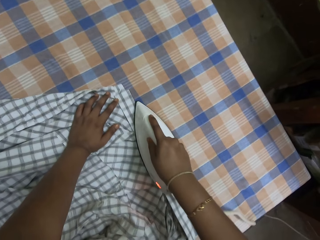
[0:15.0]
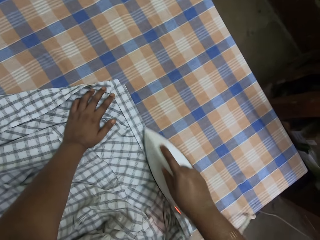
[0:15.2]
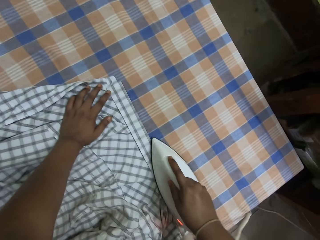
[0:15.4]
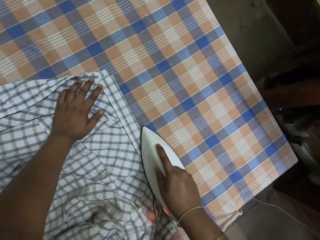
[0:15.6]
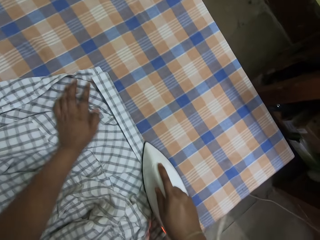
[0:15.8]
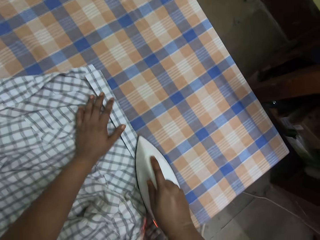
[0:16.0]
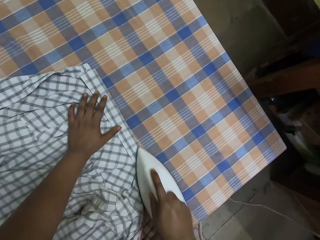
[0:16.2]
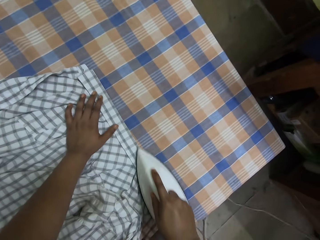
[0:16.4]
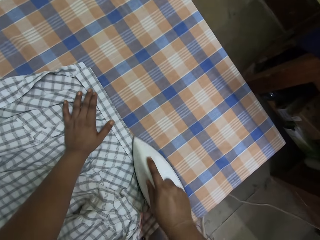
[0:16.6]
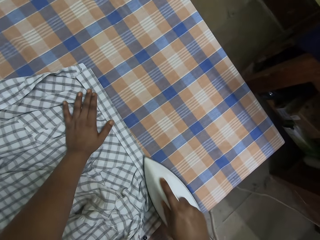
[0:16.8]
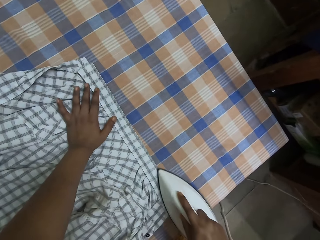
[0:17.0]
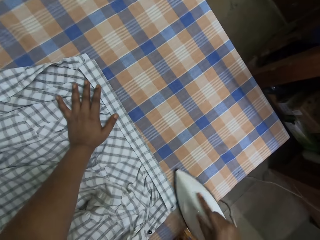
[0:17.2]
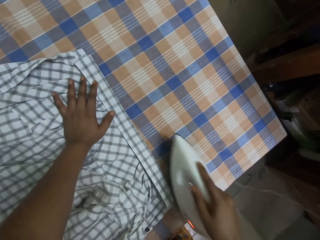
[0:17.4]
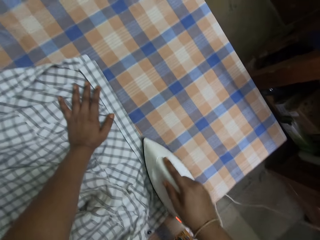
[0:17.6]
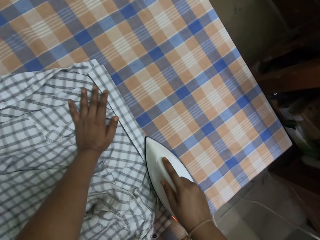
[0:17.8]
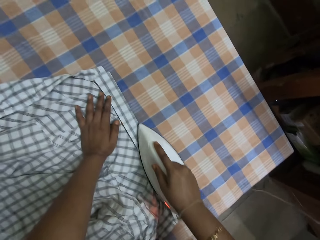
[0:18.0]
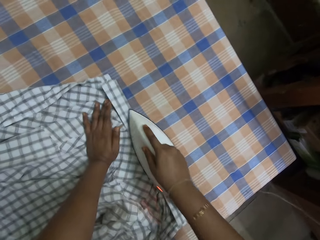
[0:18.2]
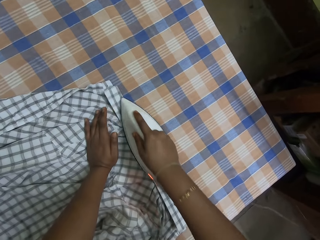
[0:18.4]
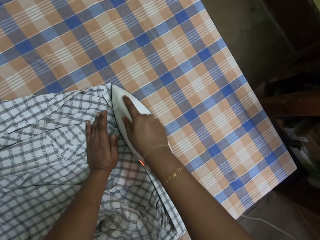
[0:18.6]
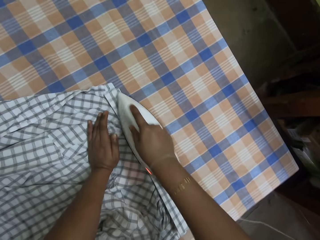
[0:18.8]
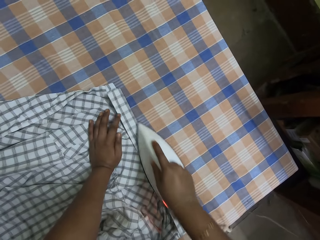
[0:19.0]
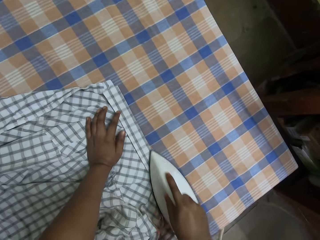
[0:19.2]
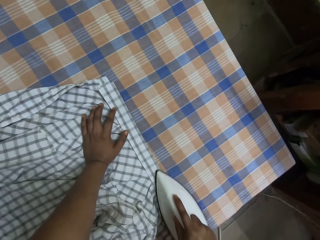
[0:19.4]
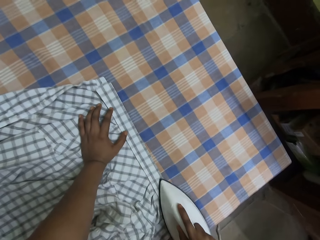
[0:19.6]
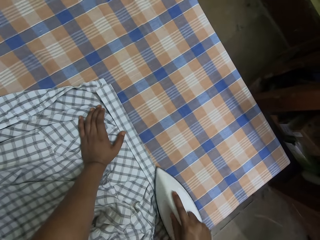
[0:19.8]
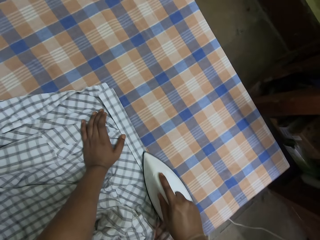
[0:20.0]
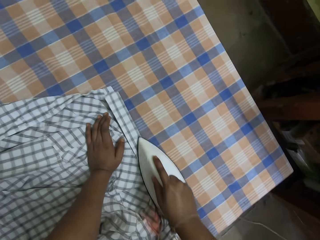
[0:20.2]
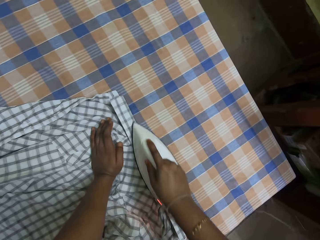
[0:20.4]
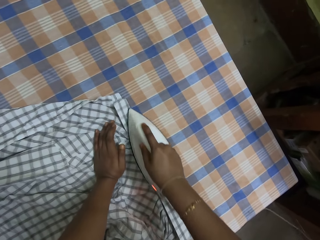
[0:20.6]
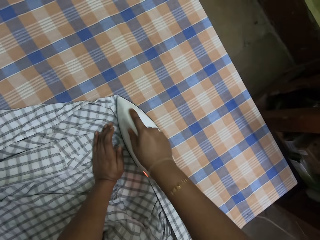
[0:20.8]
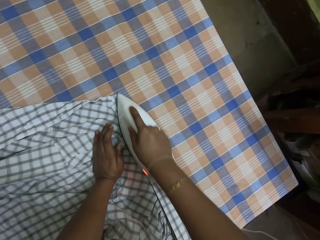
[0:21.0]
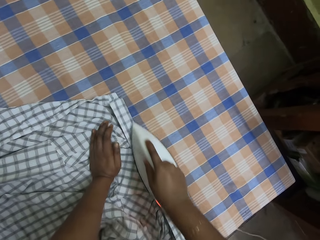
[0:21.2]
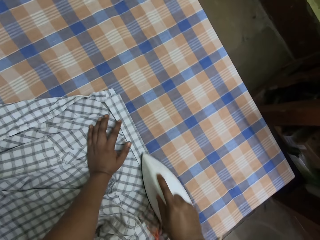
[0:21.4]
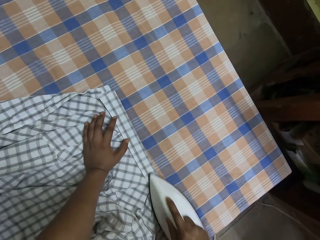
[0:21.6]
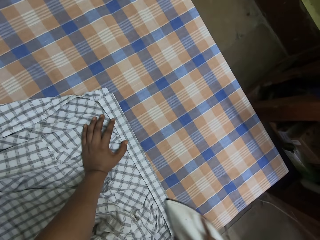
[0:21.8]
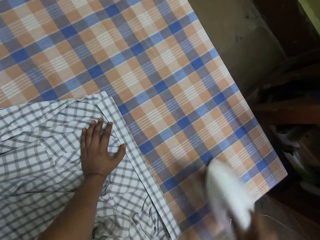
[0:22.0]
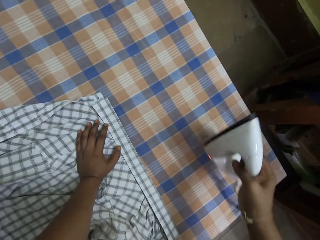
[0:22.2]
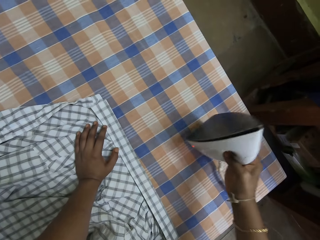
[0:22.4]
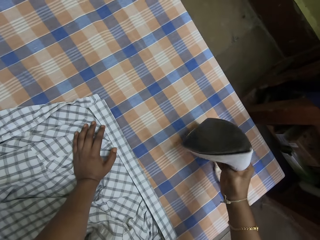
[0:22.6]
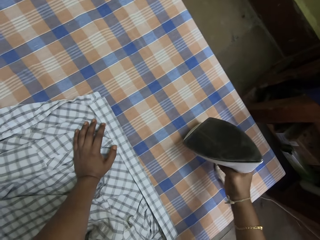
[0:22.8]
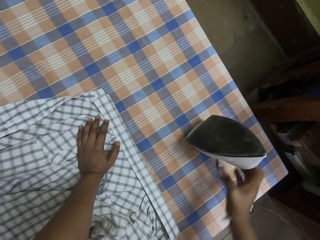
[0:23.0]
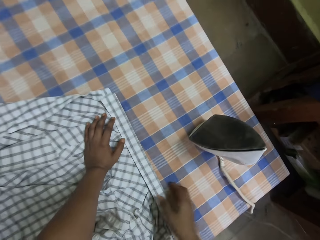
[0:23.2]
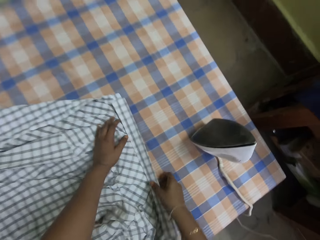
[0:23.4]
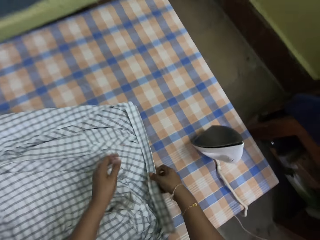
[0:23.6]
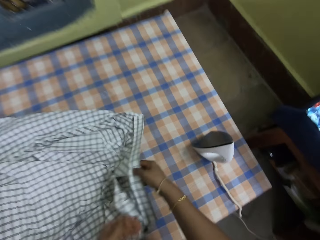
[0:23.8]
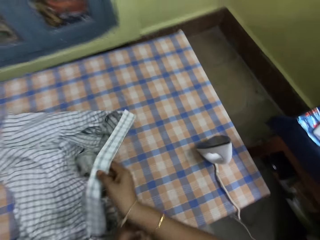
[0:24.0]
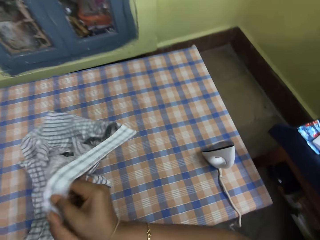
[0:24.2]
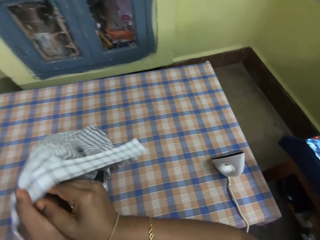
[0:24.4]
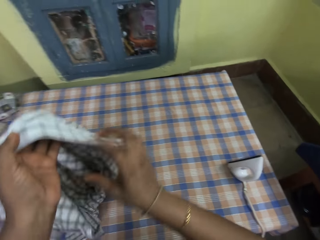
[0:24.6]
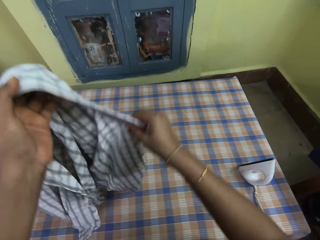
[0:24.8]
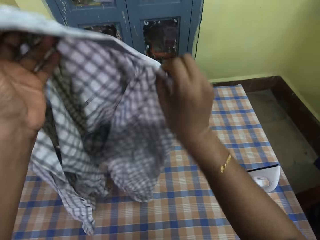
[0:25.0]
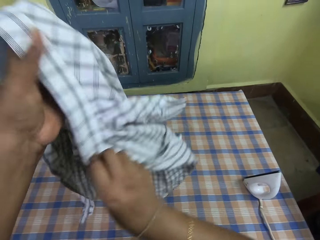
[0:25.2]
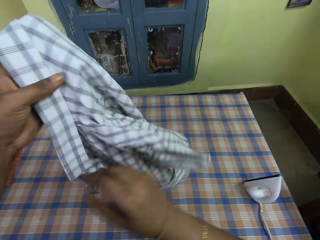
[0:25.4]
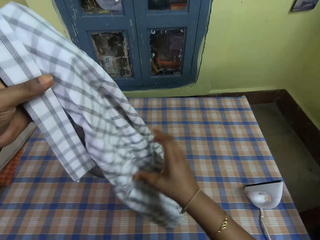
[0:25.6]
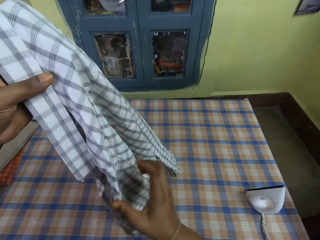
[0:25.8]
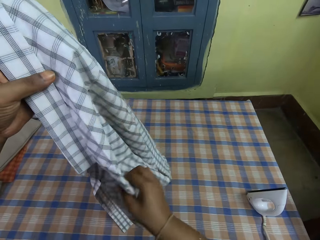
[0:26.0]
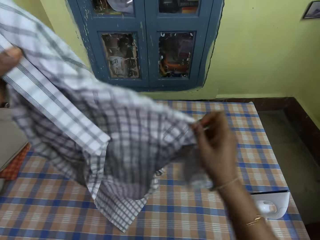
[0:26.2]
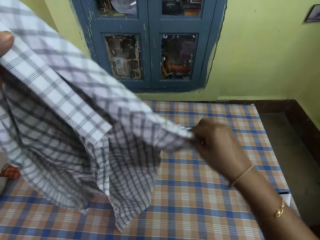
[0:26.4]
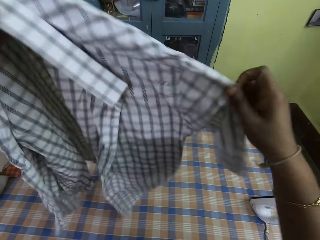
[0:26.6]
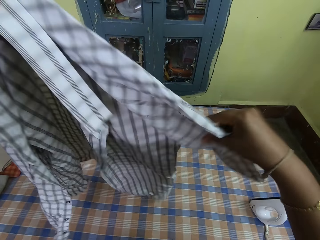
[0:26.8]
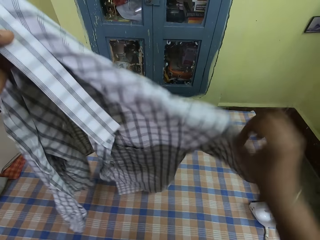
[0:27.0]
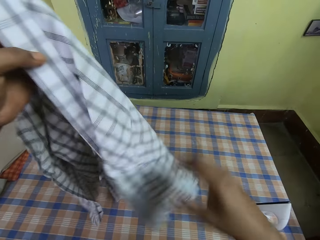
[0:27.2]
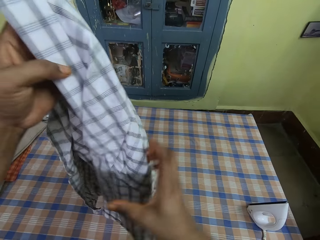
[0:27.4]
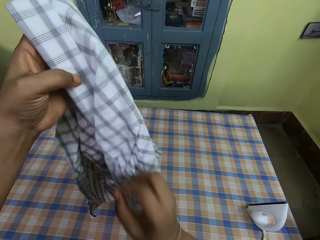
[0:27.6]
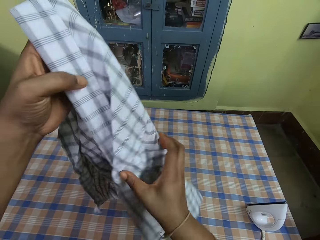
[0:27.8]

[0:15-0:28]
The camera wearer holds down the collar of the shirt on the table with her left hand. She does this repeatedly. She places the pressing iron on the table with her right hand. She picks up the shirt from the table with her right hand. She passes the shirt from her right hand to her left hand. She adjusts the shirt with her right hand.

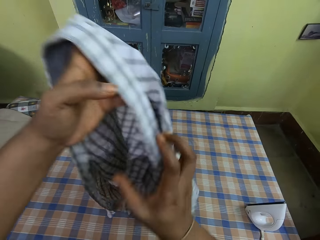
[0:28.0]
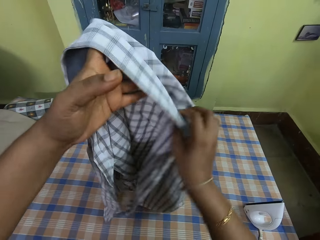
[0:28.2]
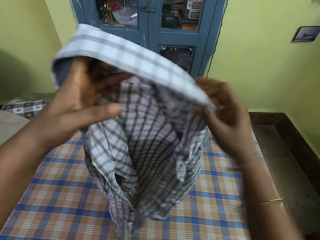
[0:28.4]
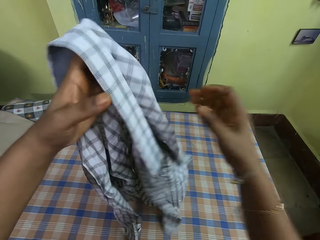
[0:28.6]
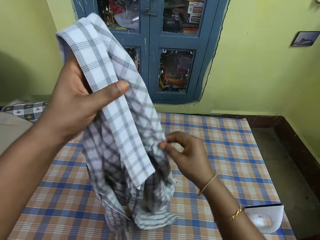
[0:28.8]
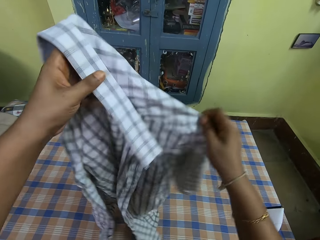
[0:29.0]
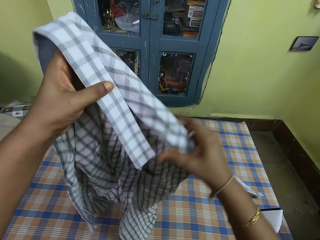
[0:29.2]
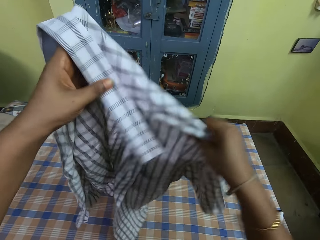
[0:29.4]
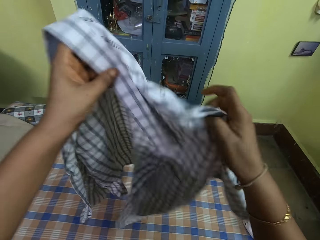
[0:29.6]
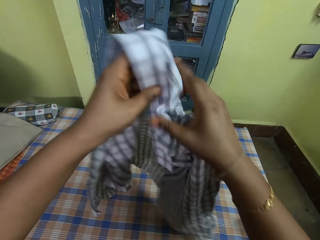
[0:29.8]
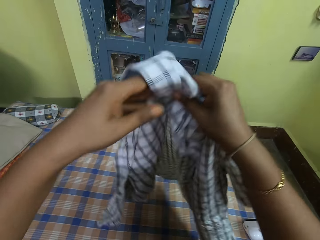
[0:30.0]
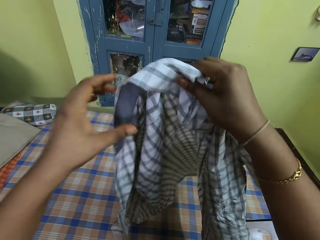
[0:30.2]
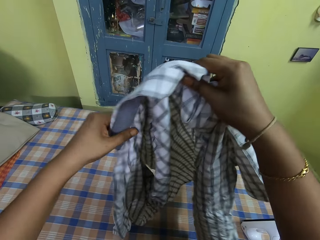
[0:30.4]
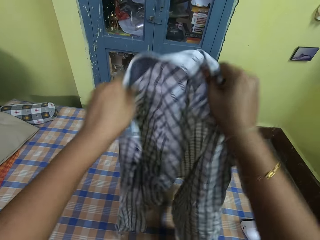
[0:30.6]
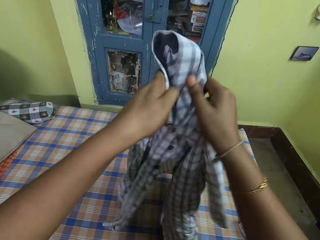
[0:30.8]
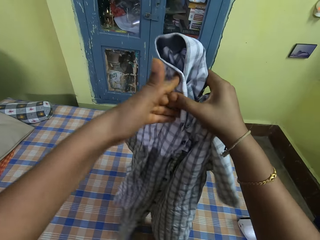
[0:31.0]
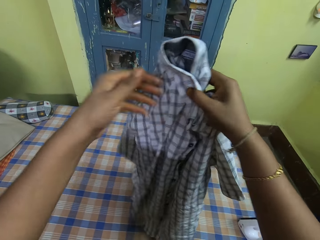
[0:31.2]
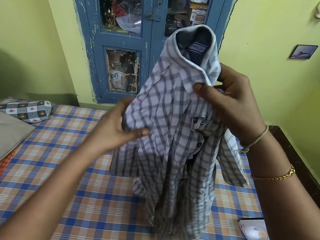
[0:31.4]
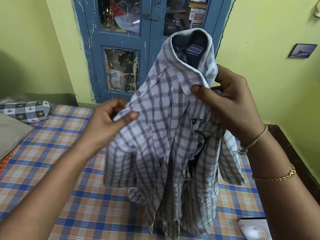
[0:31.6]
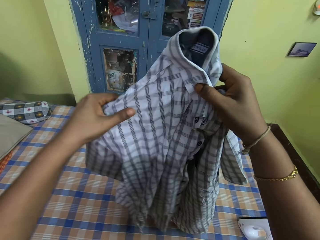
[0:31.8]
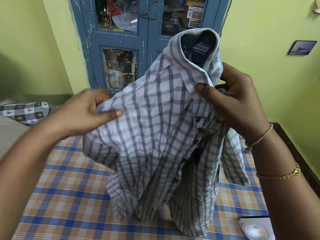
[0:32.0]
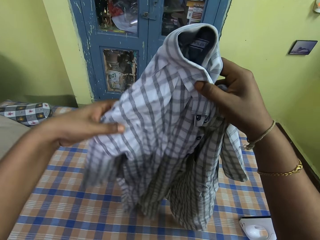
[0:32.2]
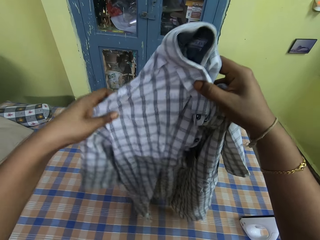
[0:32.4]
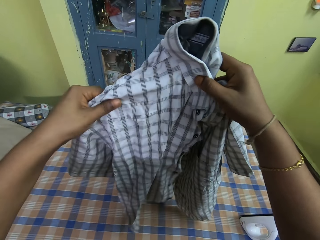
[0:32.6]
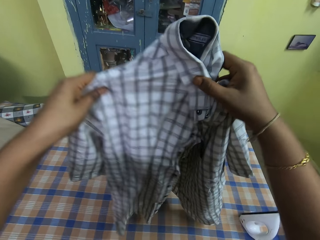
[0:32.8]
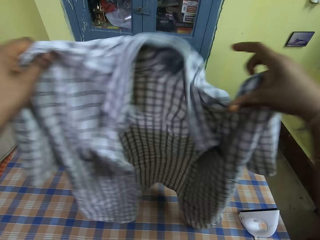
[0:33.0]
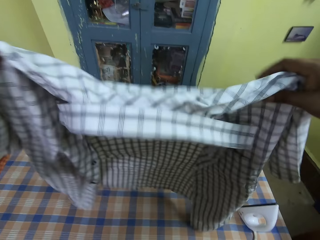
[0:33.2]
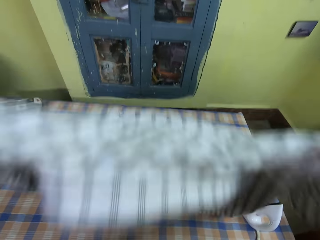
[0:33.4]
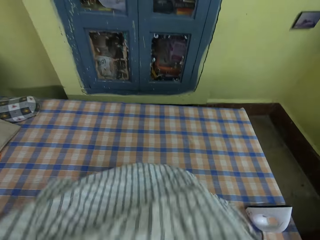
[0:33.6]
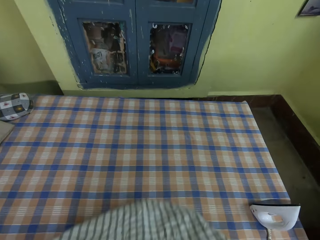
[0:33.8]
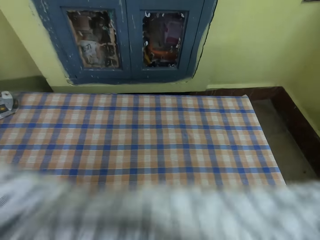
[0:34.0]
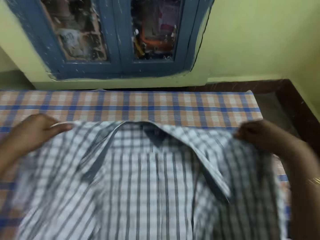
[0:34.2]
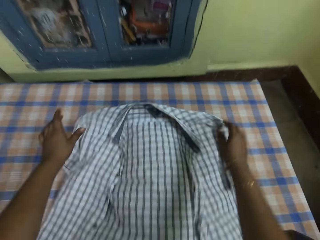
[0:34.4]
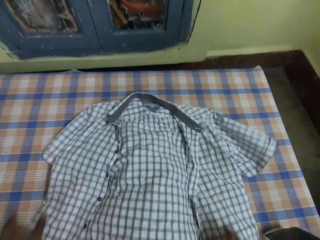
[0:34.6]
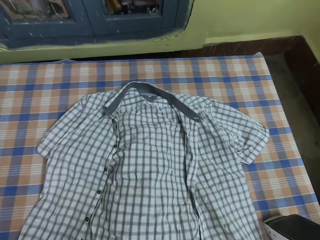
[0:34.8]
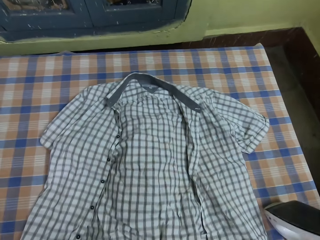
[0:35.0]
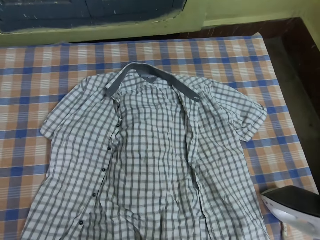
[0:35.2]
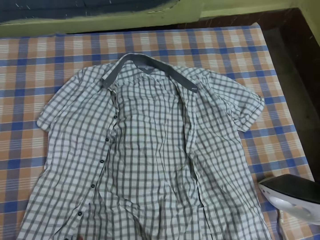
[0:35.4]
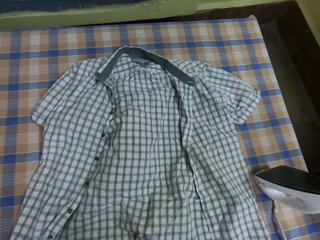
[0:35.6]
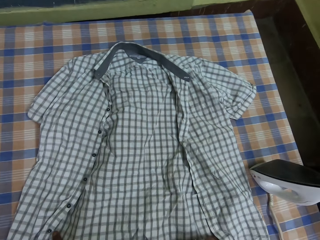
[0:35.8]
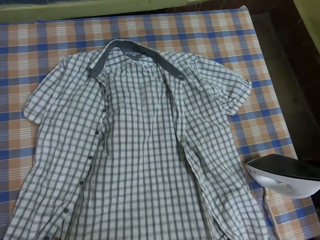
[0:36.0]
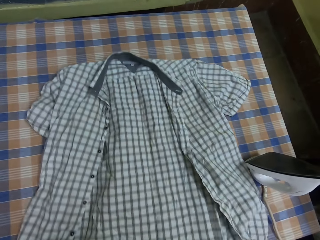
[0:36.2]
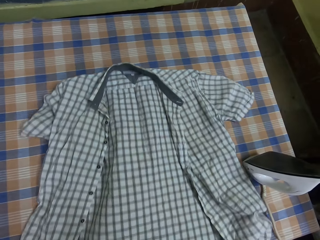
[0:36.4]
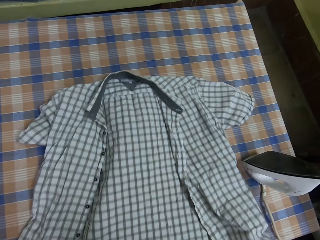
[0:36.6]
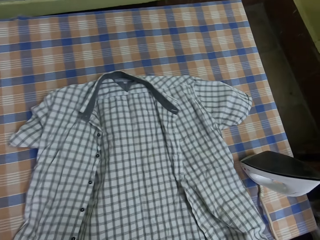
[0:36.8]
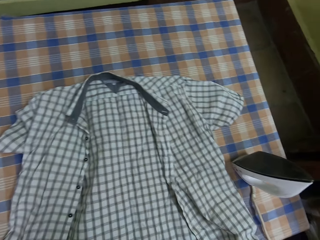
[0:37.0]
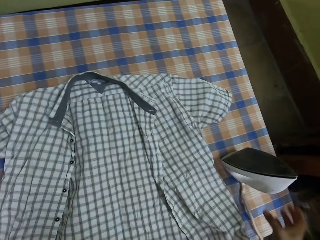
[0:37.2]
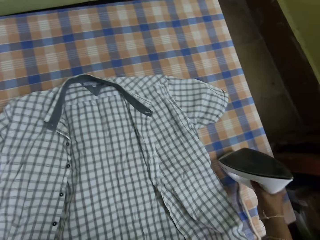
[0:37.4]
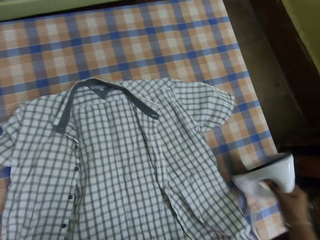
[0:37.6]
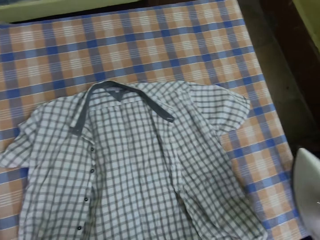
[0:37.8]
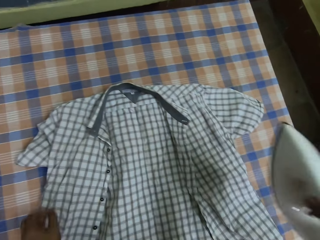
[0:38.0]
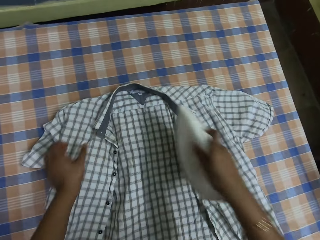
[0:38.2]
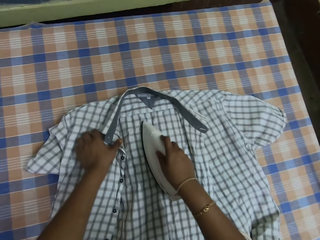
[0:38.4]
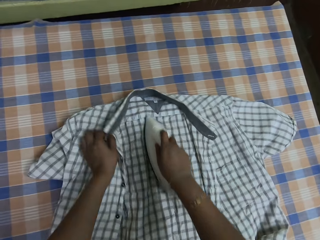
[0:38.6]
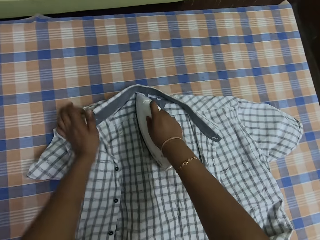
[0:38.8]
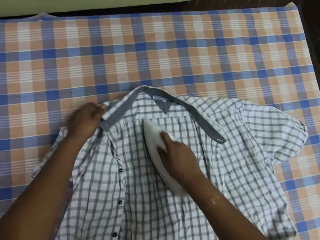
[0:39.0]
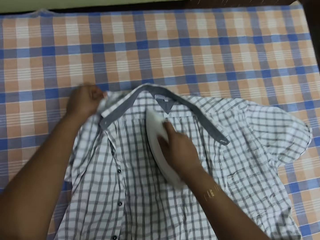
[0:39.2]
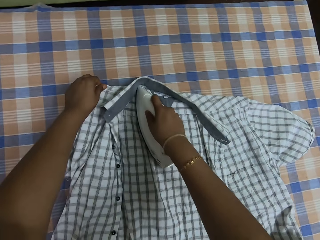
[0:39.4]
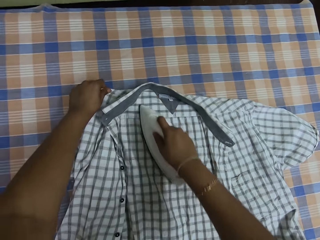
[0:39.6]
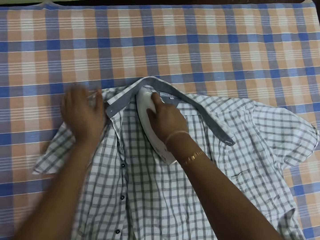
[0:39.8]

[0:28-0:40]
The camera wearer holds the shirt with her right hand. She holds the shirt with both hands. She holds the shirt with her right hand. She holds the shirt with both hands. She adjusts the shirt with her left hand. She adjusts the shirt with both hands. She places the shirt on the table with her hands. She adjusts the shirt on the table with both hands. She picks up the pressing iron from the table with her right hand. She holds the shirt on the table with her left hand. She irons the shirt on the table with the pressing iron in her right hand. She adjusts the shirt on the table with her left hand.
